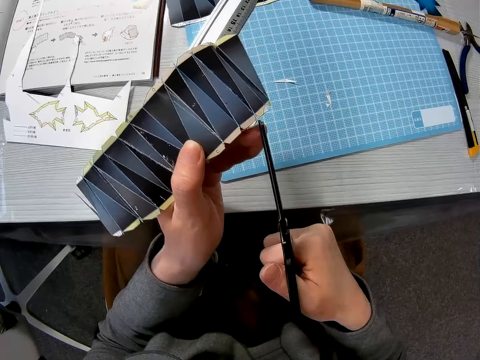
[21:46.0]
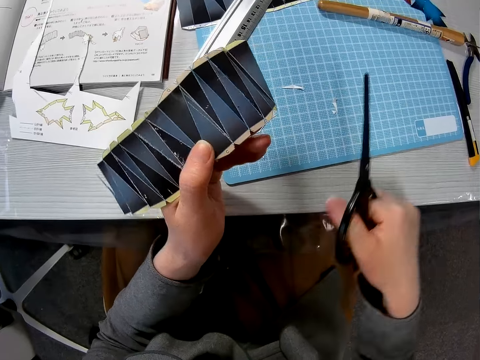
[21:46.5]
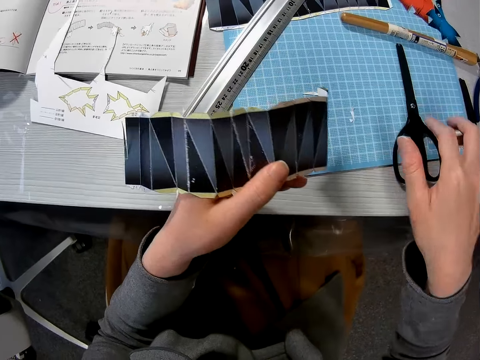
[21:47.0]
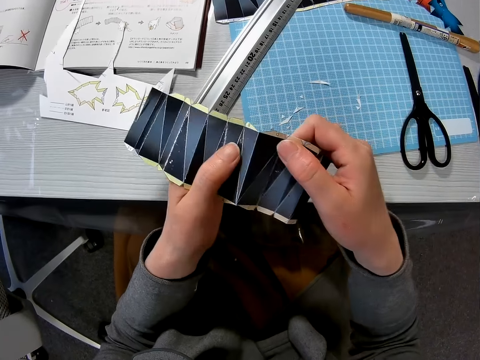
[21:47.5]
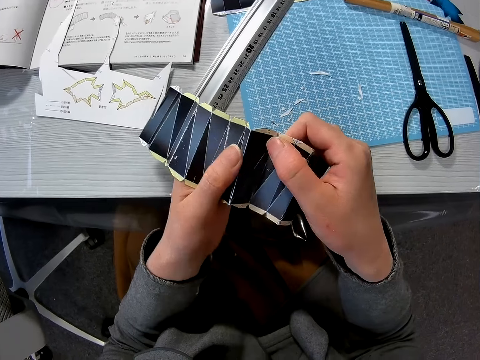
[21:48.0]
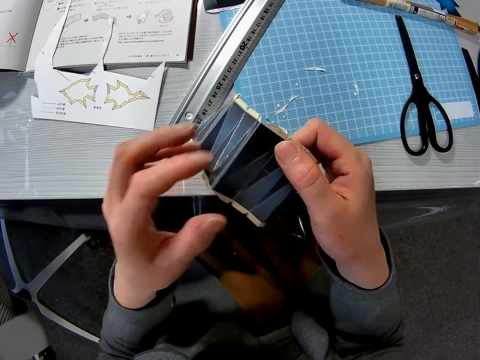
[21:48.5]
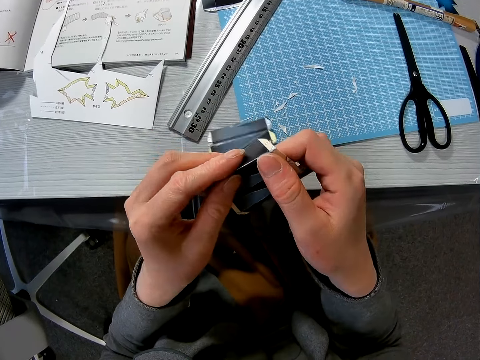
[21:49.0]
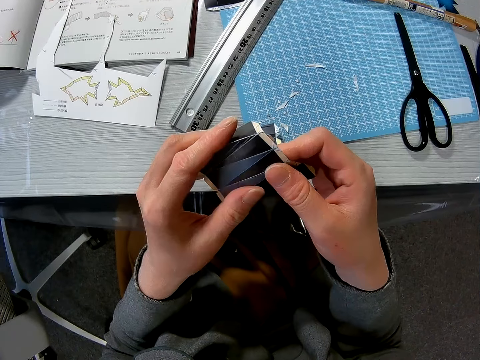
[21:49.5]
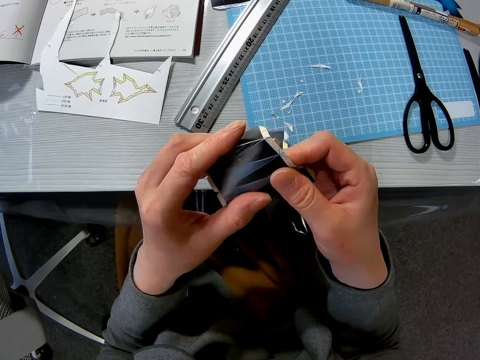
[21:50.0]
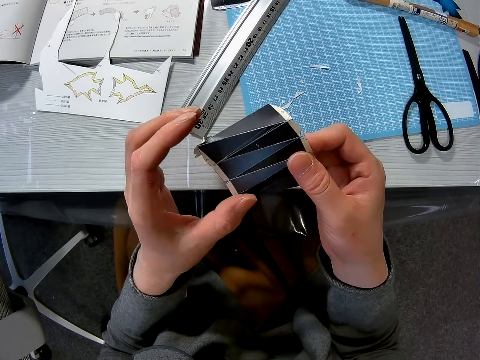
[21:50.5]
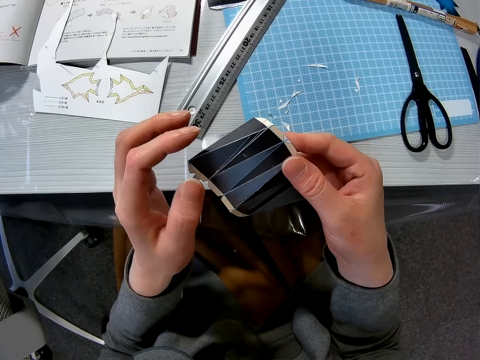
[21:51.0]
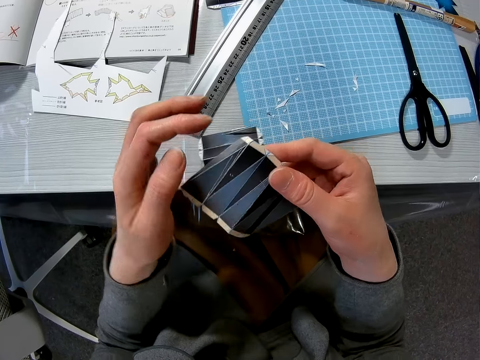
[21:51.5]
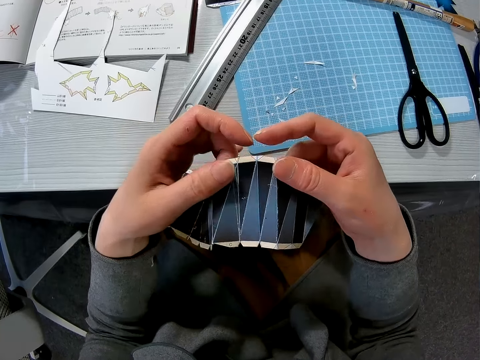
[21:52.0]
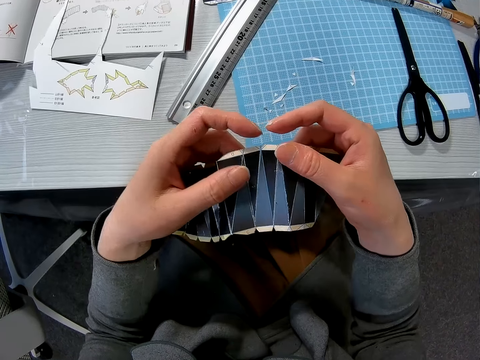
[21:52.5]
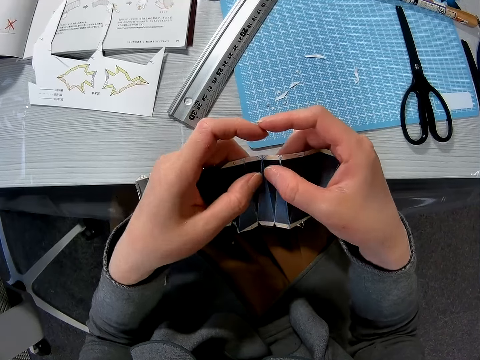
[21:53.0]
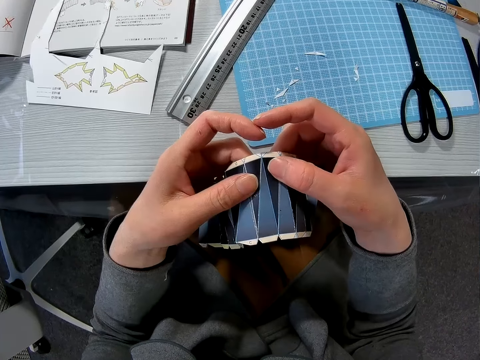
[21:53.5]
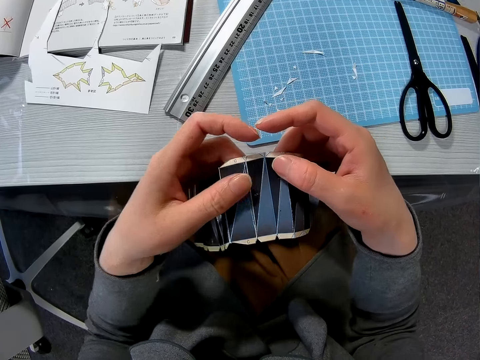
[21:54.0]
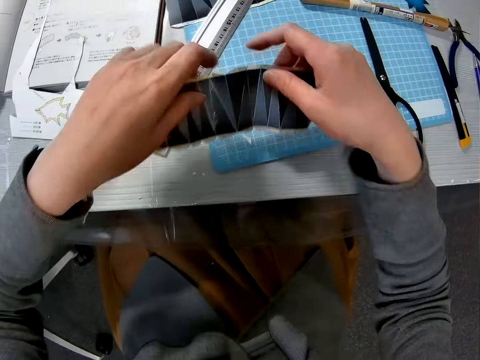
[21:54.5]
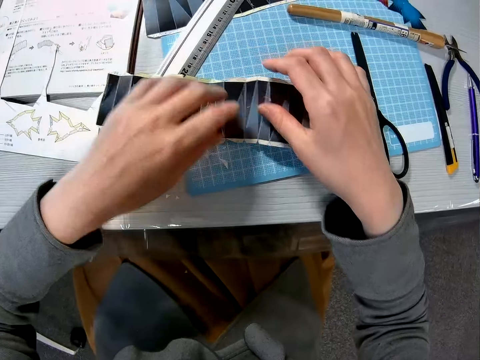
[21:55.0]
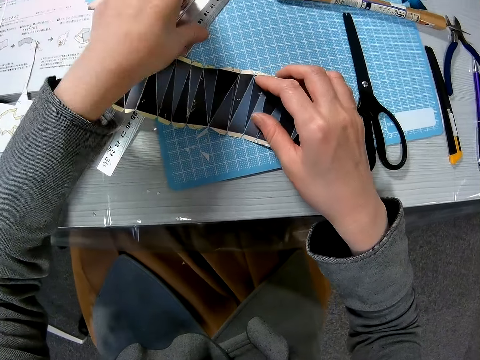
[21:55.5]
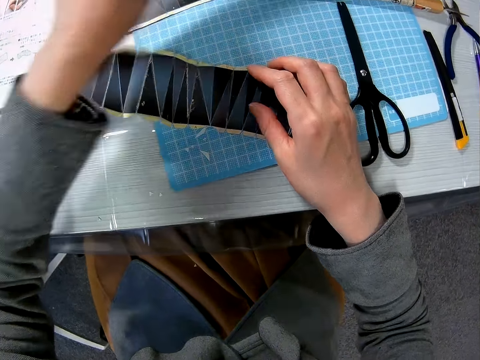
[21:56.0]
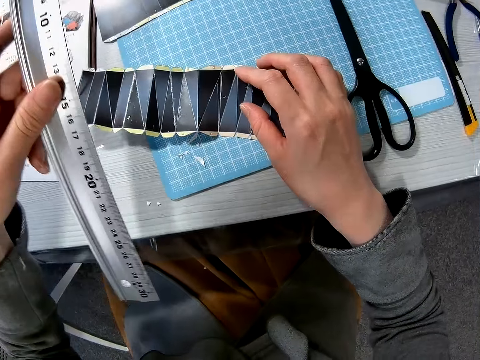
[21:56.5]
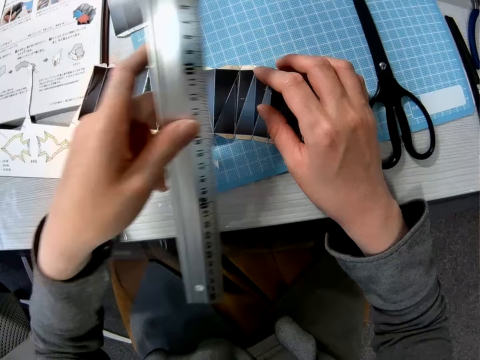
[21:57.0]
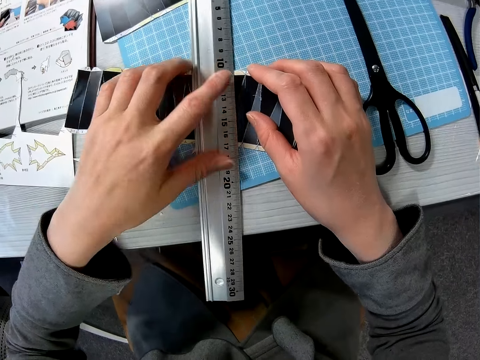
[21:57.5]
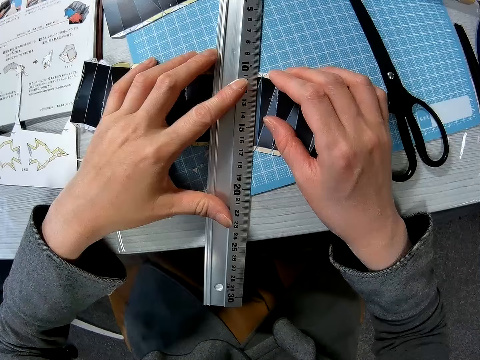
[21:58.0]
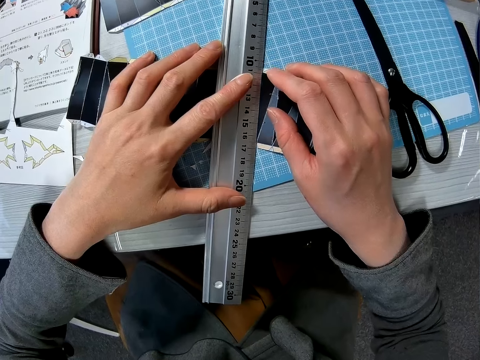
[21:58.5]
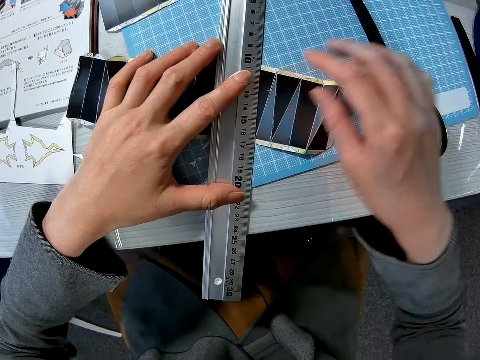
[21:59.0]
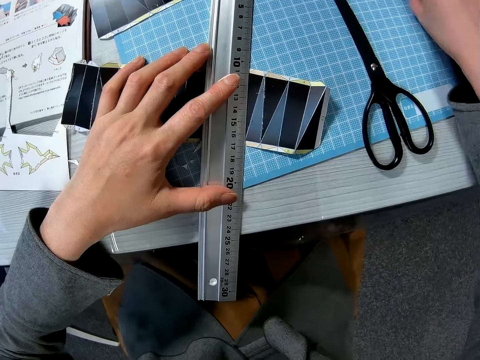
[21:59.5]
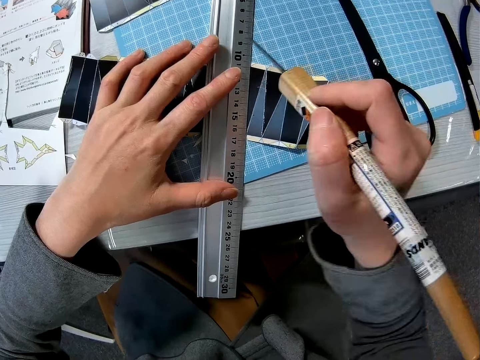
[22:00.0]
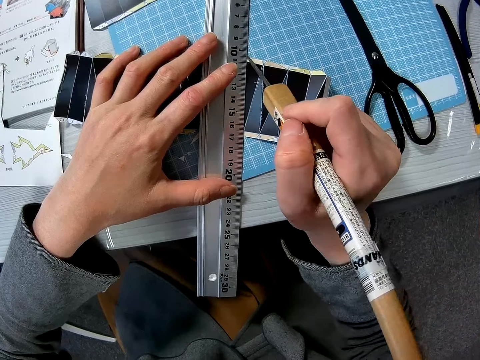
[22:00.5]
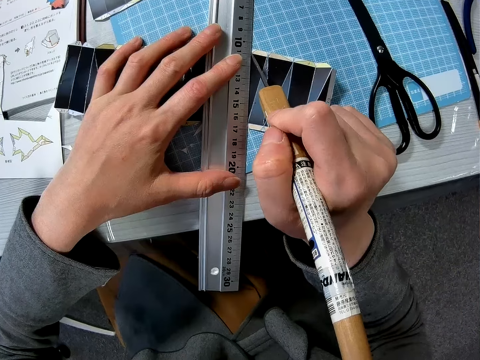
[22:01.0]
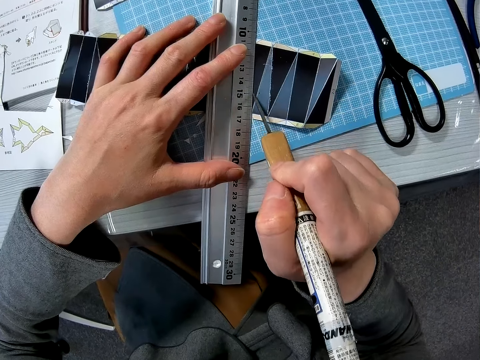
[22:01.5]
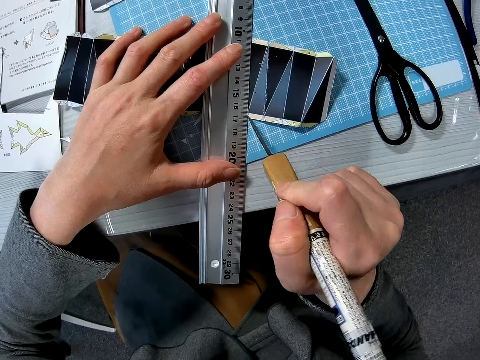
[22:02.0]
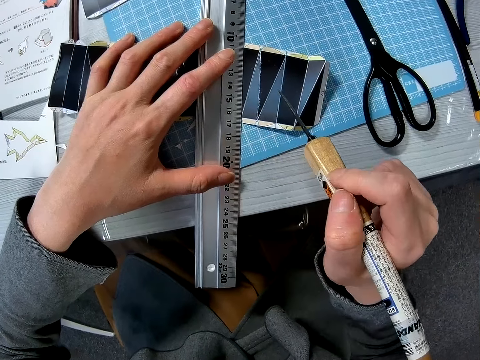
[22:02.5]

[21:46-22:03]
The camera wearer cuts an edge of the paper craft with the pair of scissors. They place the pair of scissors on the cutting sheet. They fold the paper craft with both hands. They place the paper craft on the cutting sheet. They take the ruler from the table. They place the ruler on the paper craft. They pick up the needle quilling tool or craft file from the cutting sheet. They draw lines with the ruler and the needle quilling tool on the paper craft.

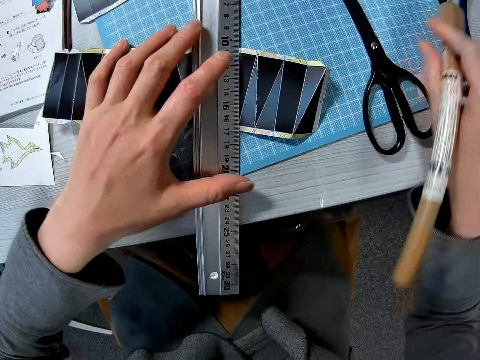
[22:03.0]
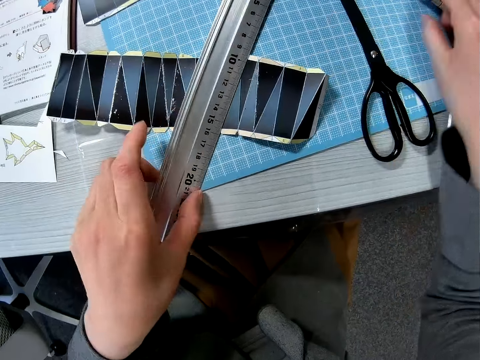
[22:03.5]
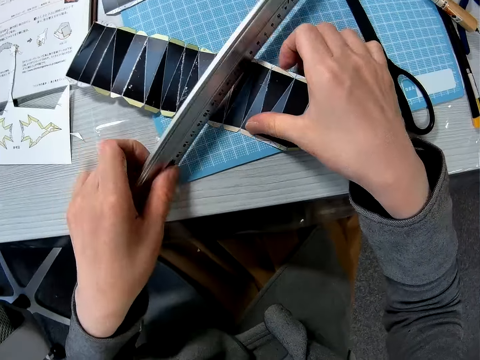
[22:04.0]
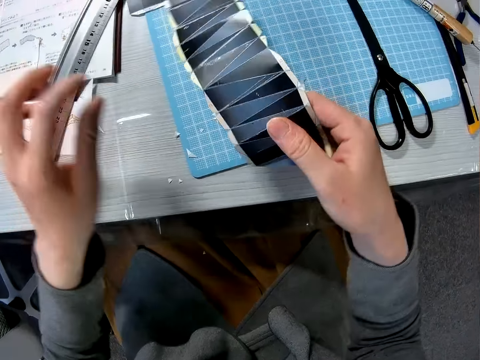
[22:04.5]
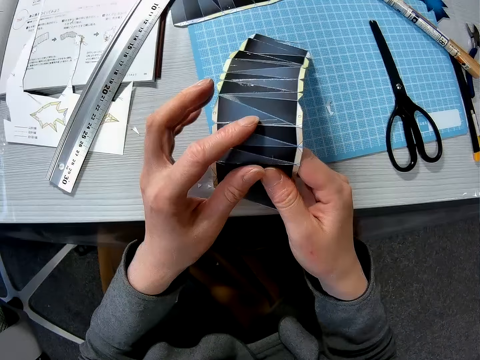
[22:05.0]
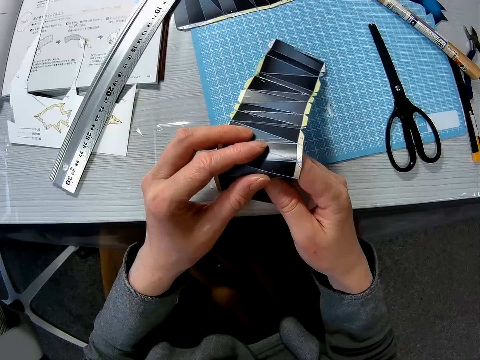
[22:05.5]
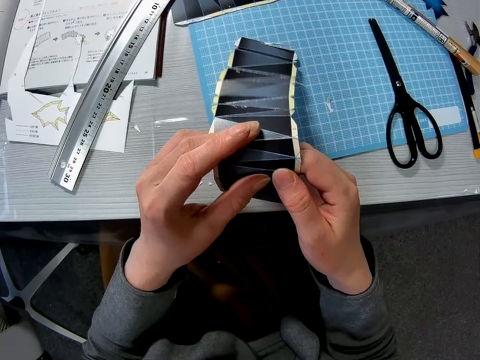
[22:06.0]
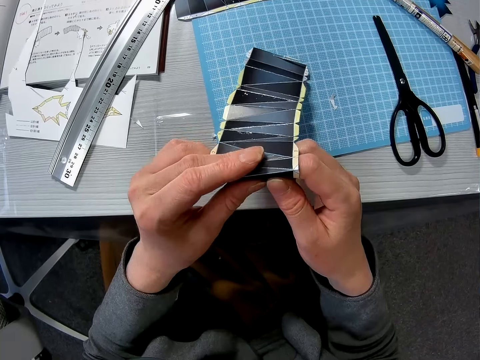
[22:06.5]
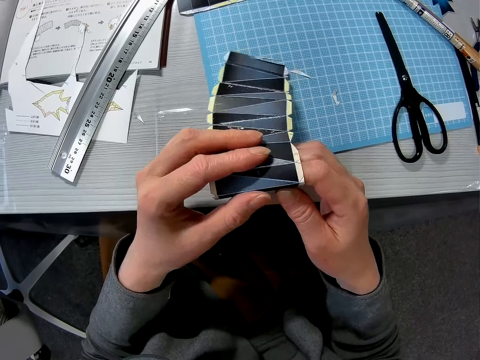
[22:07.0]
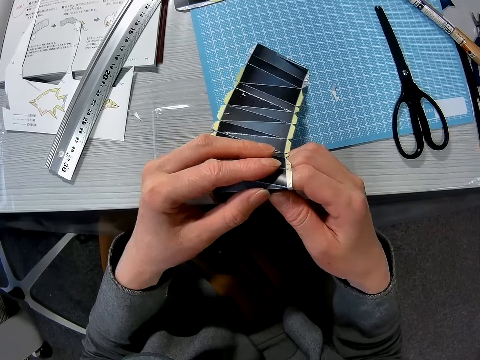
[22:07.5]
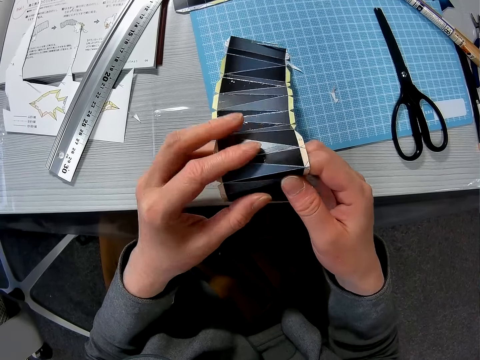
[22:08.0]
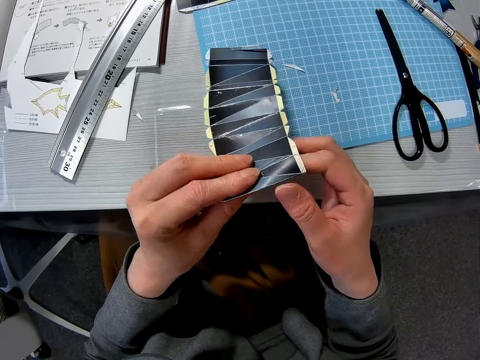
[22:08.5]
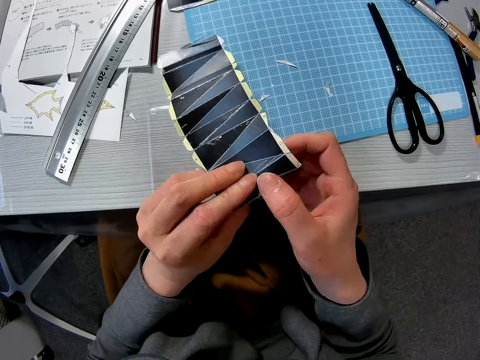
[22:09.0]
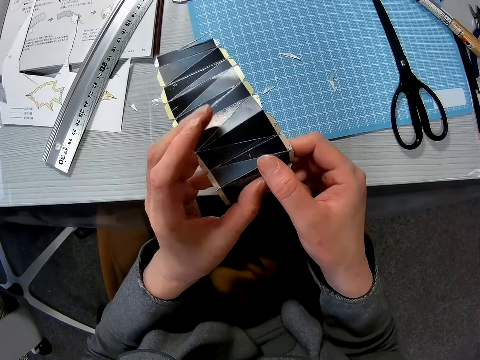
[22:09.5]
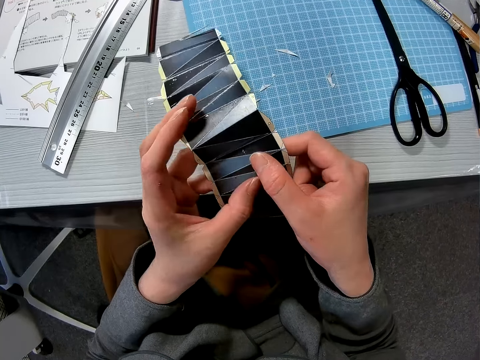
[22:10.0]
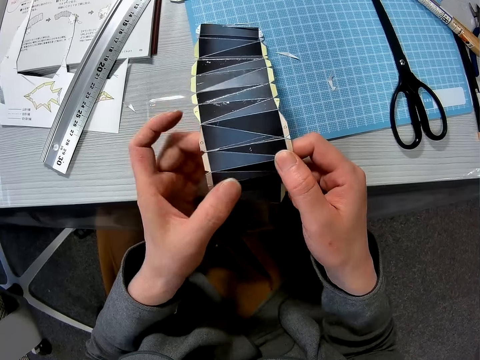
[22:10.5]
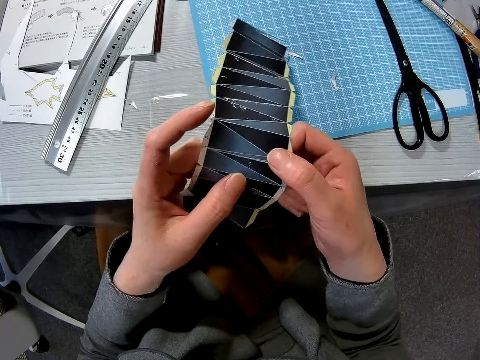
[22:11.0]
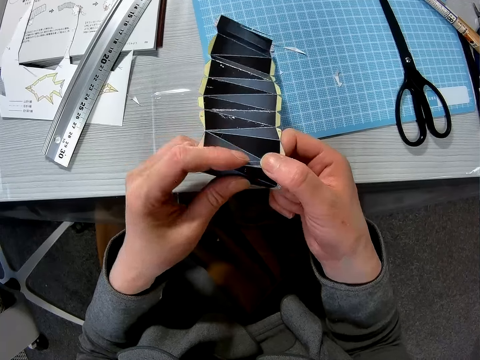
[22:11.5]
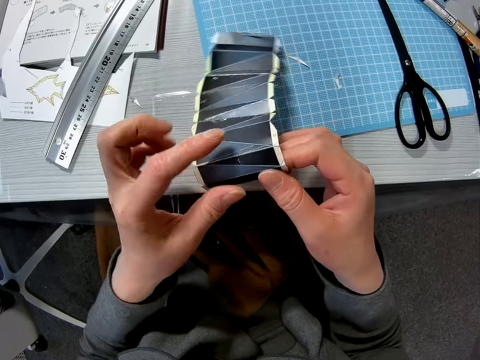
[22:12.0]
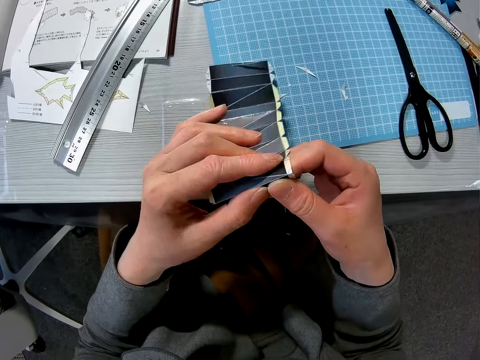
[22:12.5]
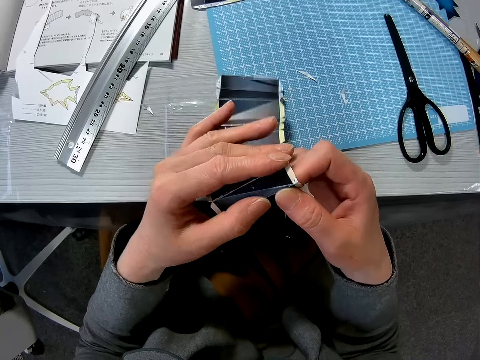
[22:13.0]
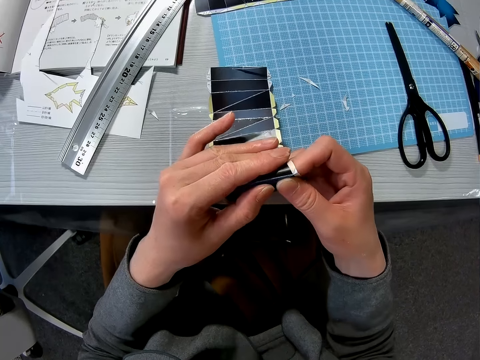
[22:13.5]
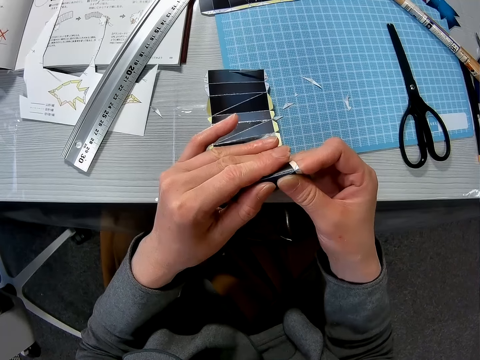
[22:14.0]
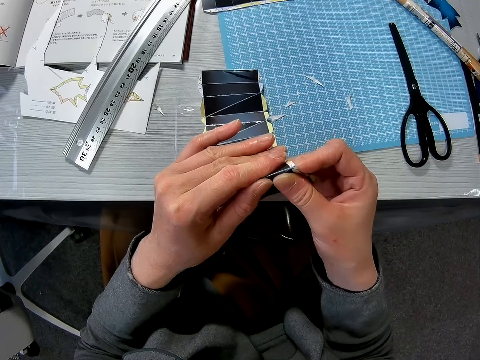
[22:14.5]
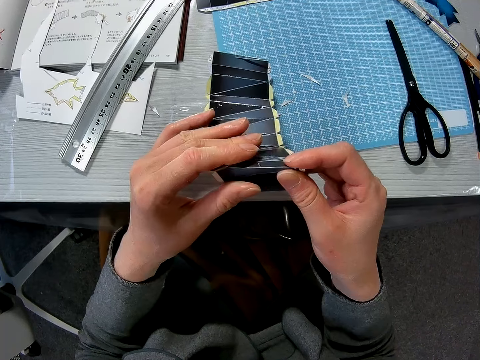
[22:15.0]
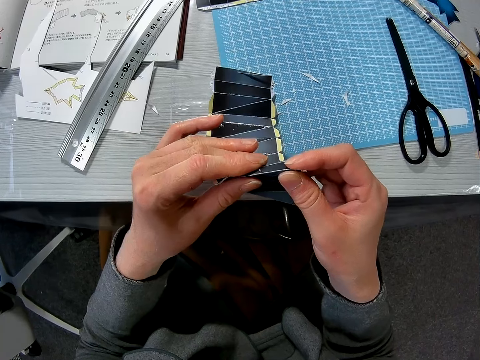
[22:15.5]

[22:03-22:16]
The camera wearer places the needle quilling tool on the cutting sheet. They pick up the ruler from the paper craft. They pick up the paper craft from the cutting sheet. They place the ruler on an instruction manual on the table. They fold the paper craft.
